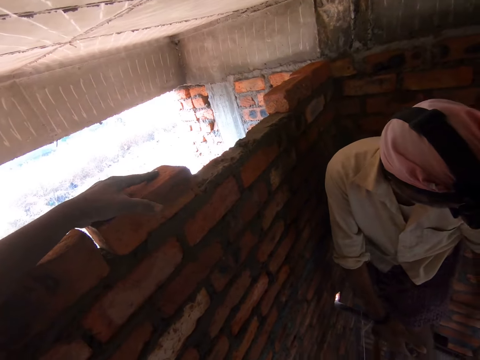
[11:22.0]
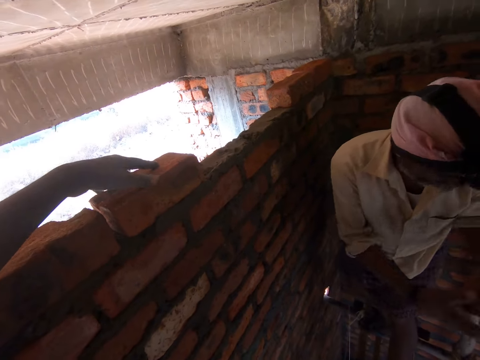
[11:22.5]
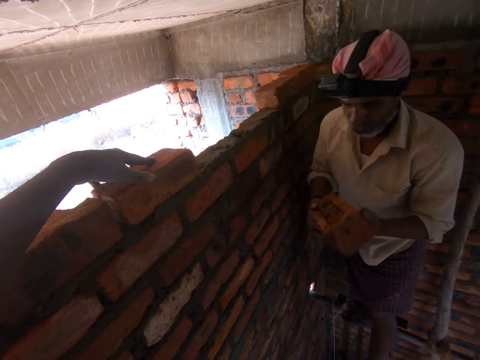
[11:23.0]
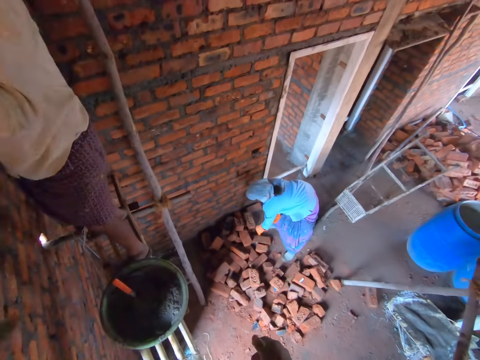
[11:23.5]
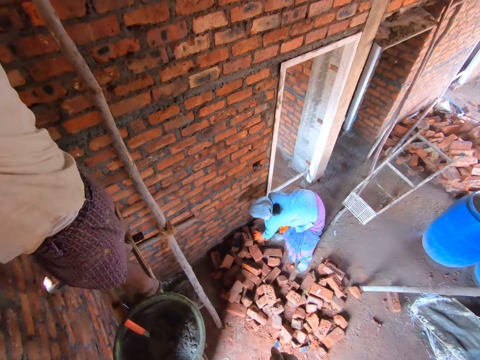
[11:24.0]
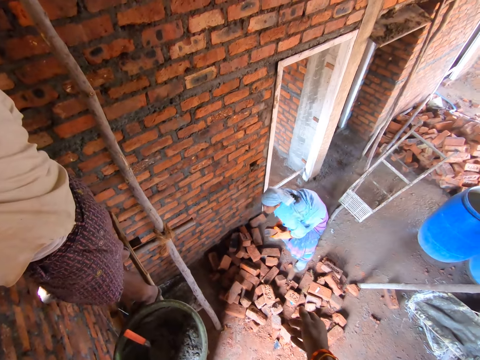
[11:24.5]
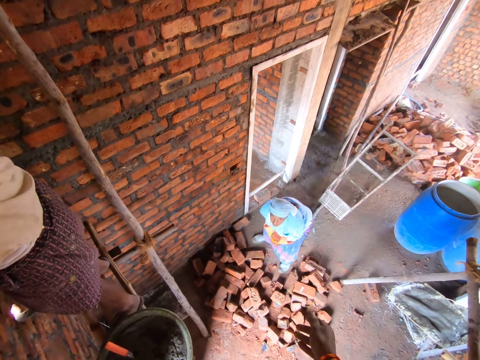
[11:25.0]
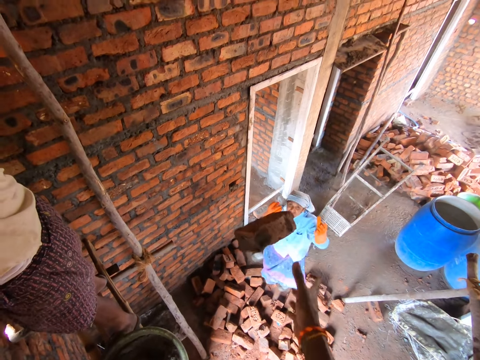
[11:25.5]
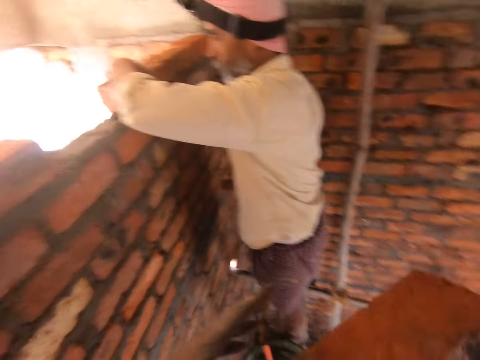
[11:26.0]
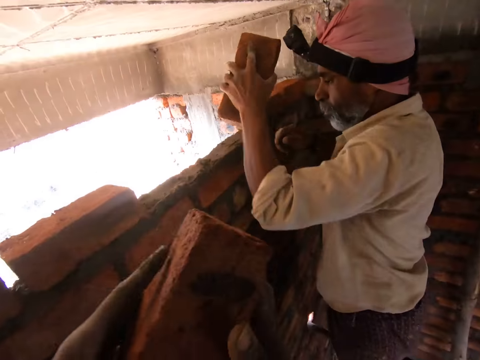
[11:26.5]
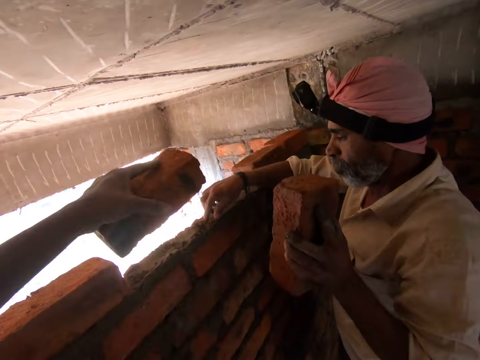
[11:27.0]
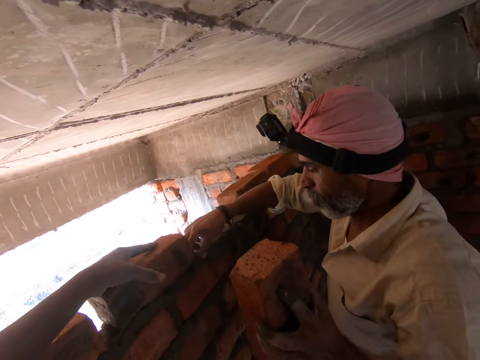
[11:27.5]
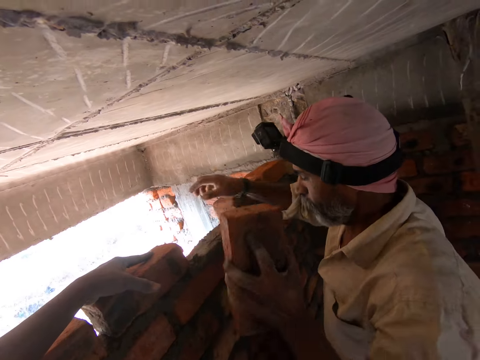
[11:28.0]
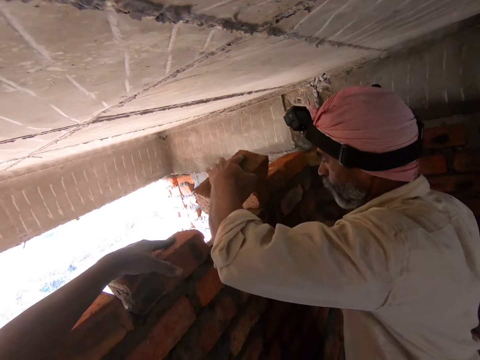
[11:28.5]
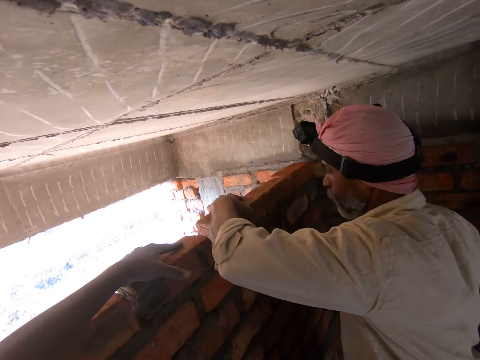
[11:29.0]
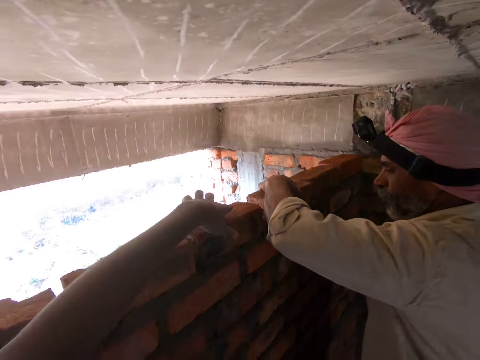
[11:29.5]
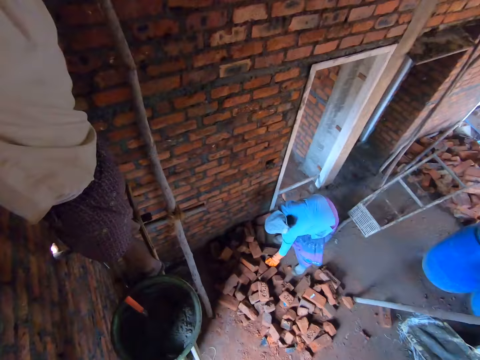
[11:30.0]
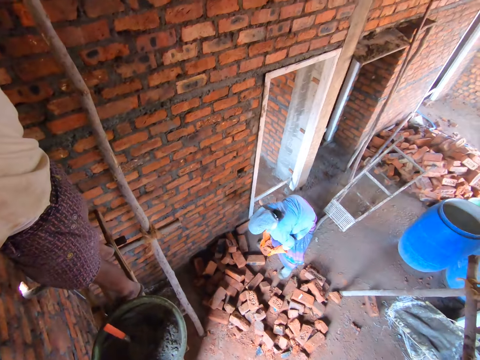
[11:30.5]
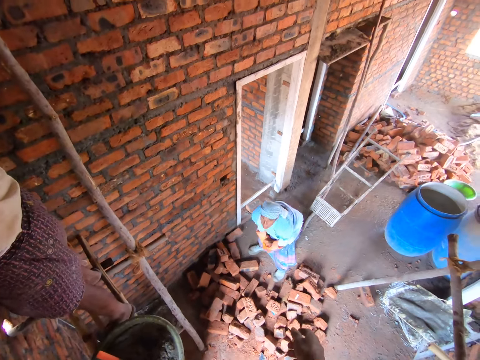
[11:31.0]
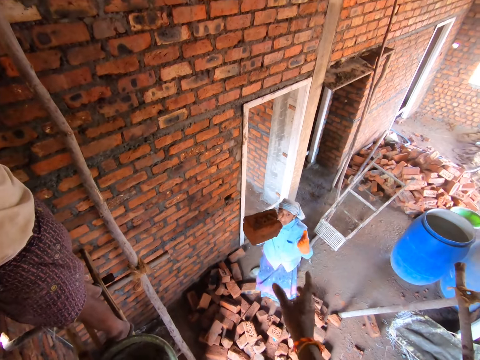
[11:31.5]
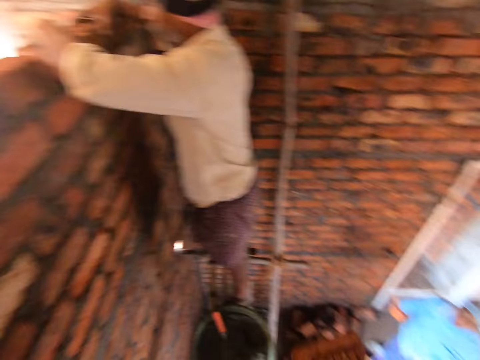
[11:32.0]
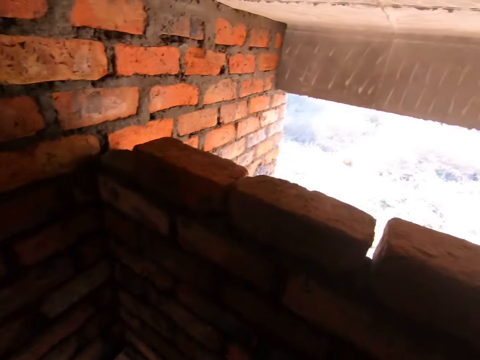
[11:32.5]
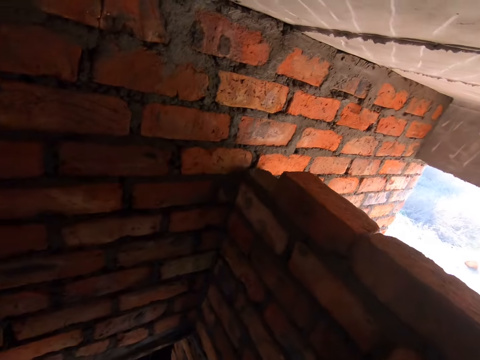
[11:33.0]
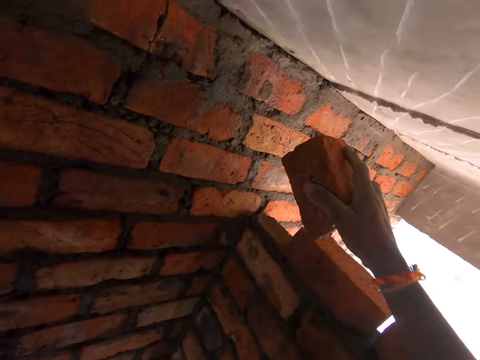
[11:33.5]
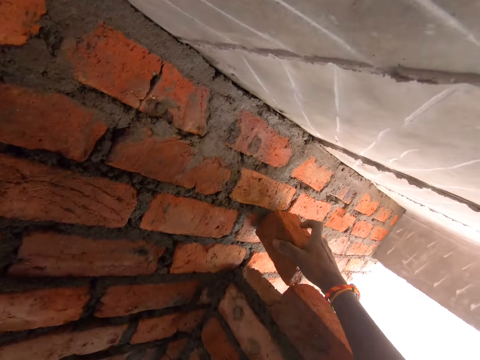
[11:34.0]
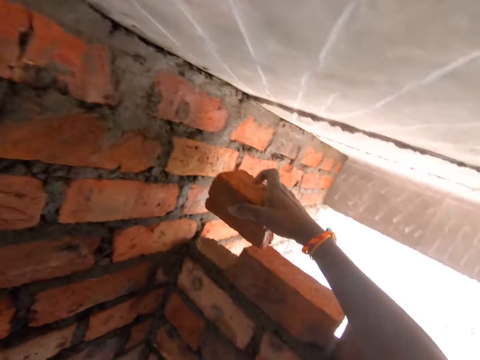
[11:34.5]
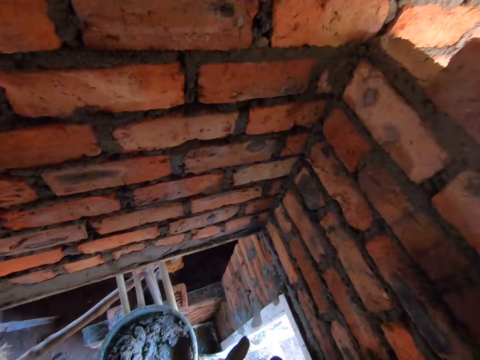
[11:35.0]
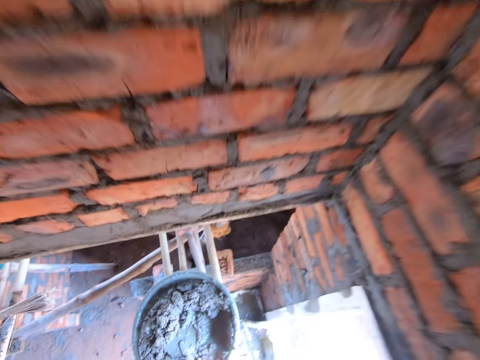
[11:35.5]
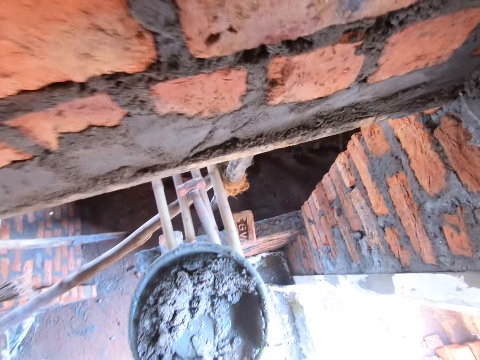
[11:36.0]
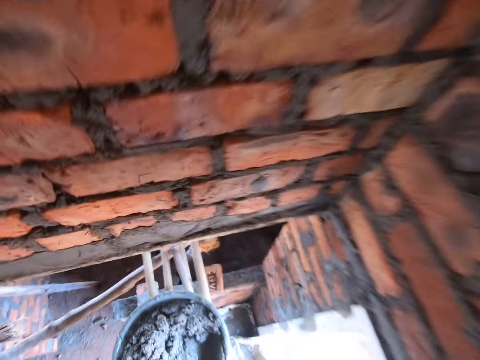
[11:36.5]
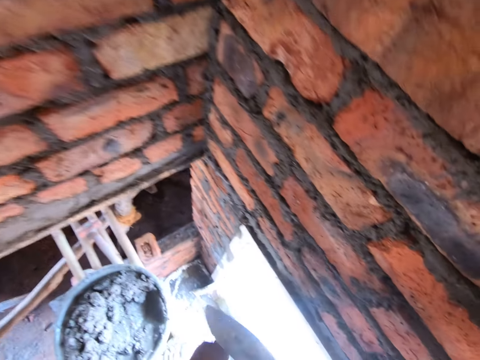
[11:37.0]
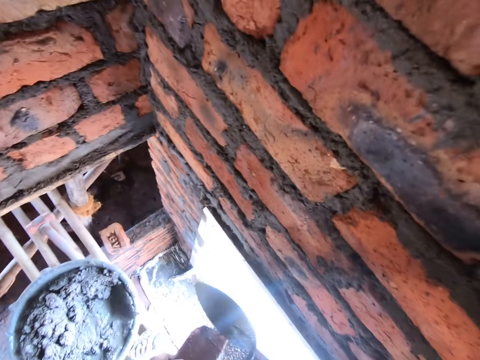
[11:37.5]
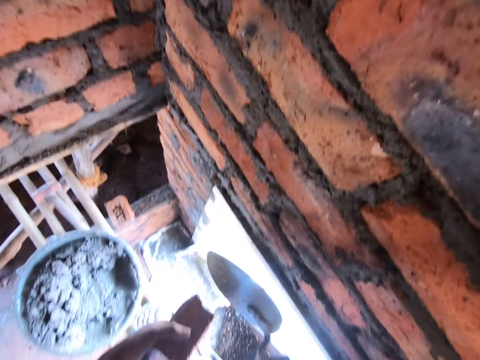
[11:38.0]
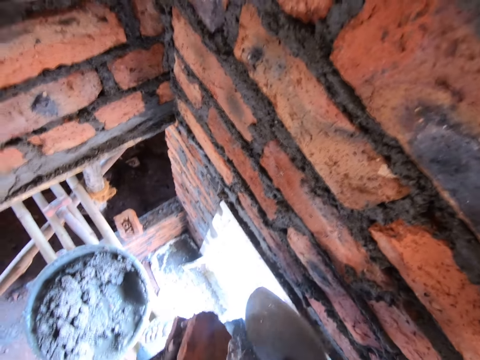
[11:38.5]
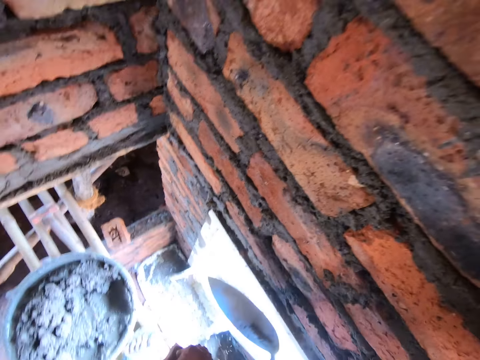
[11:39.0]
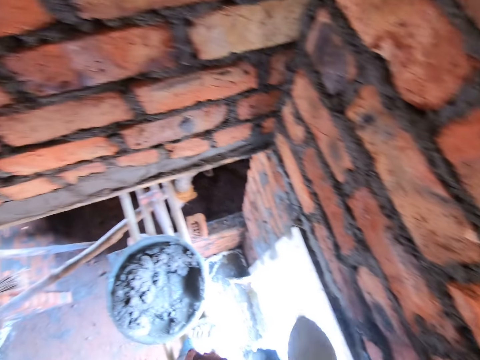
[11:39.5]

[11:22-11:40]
A man holds a brick. The camera wearer looks around. A woman picks a brick. The woman throws a brick. The camera wearer holds a brick. They drop the brick. The man picks concrete with a hand and puts down a brick. The camera wearer looks around. The woman picks a brick and throws the brick. The camera wearer holds a brick. They turn around. They hold the brick against the wall. They try to put down the brick. They look around. They pick a trowel. They trim the brick with the trowel. They hit the brick with the trowel.

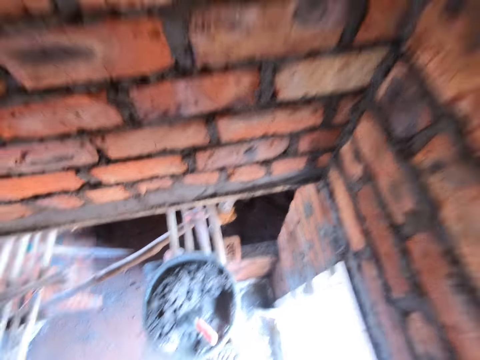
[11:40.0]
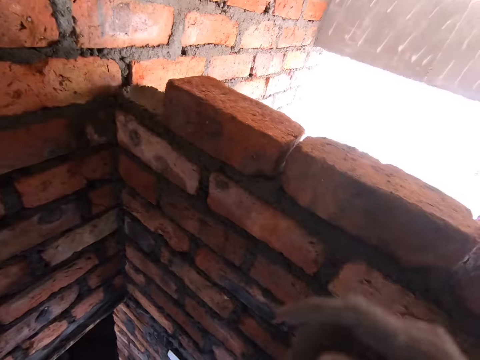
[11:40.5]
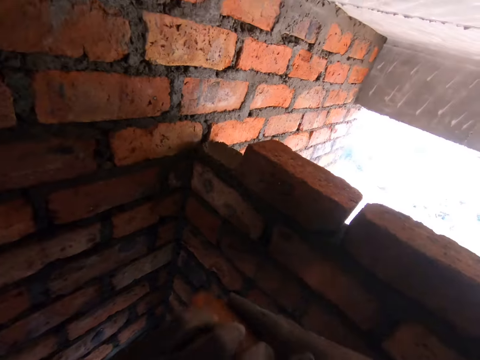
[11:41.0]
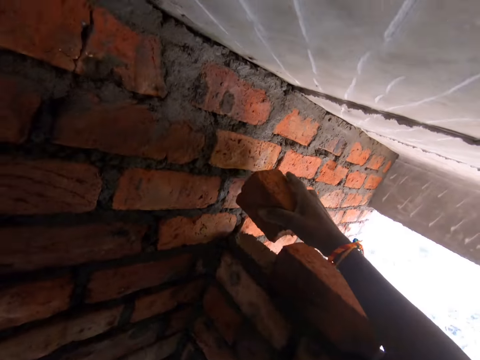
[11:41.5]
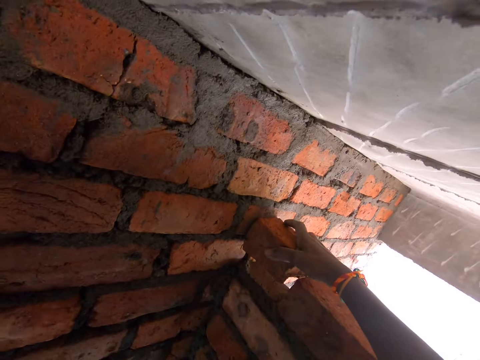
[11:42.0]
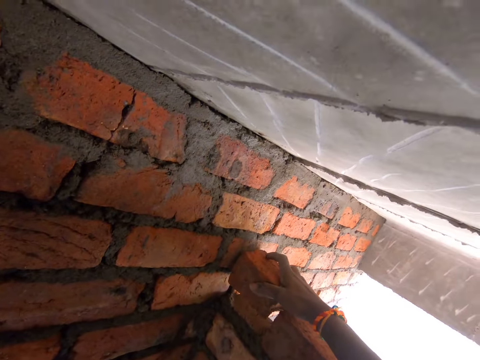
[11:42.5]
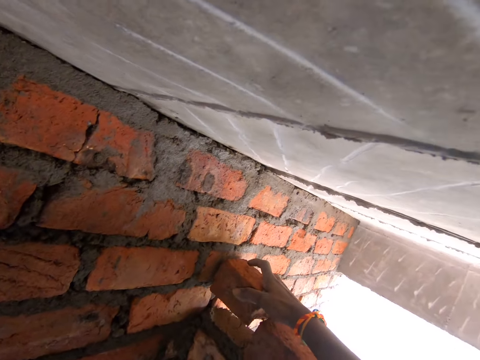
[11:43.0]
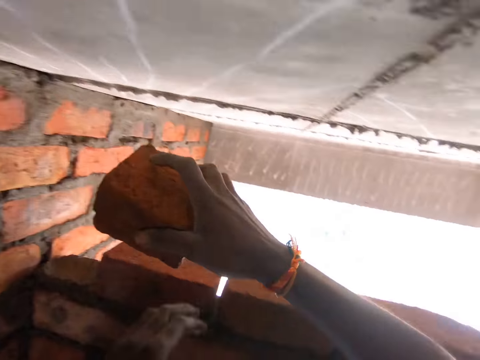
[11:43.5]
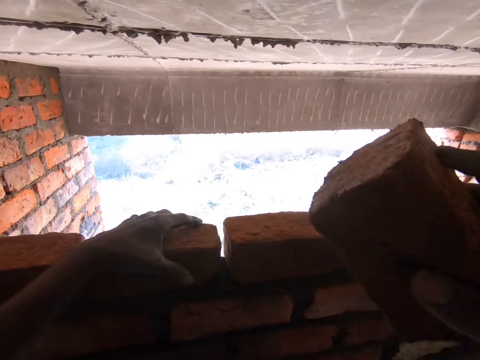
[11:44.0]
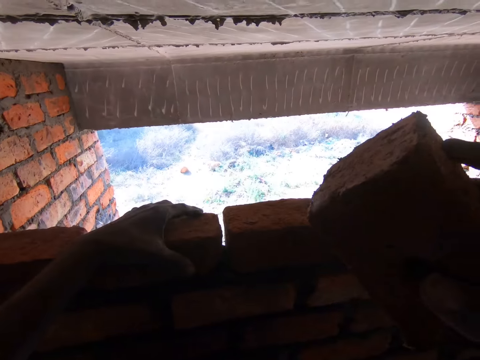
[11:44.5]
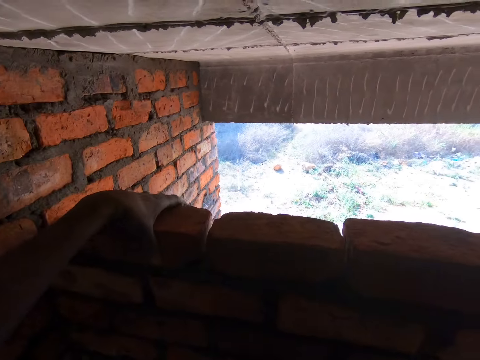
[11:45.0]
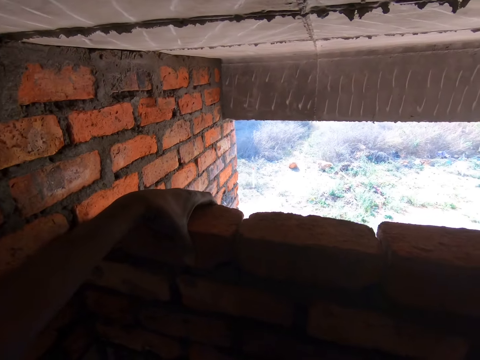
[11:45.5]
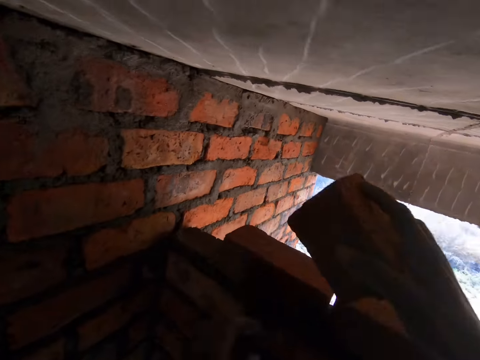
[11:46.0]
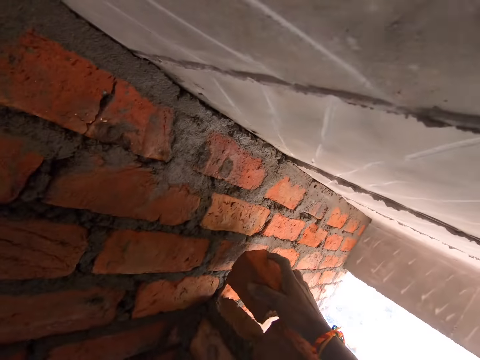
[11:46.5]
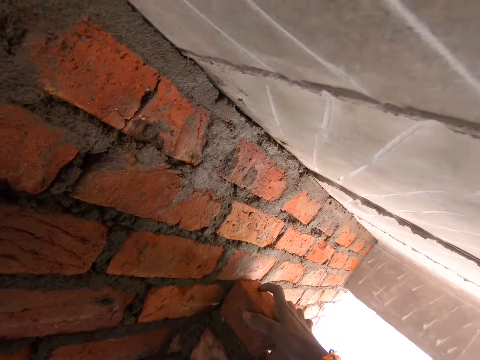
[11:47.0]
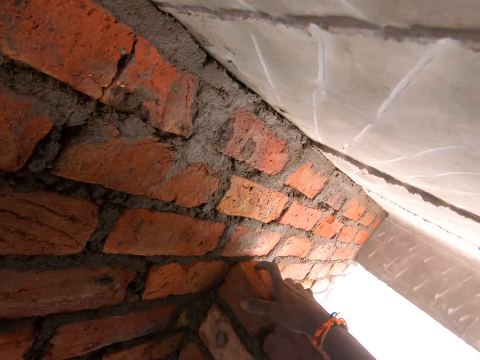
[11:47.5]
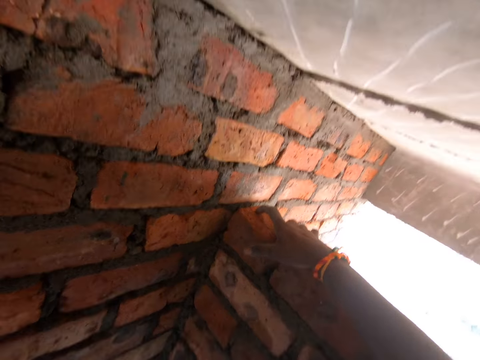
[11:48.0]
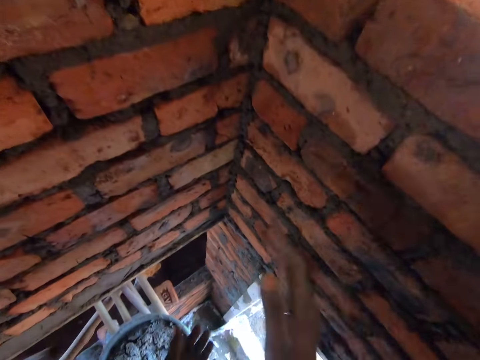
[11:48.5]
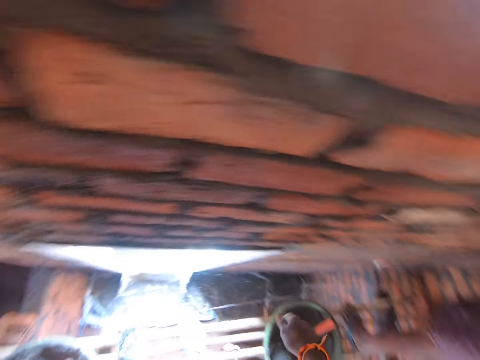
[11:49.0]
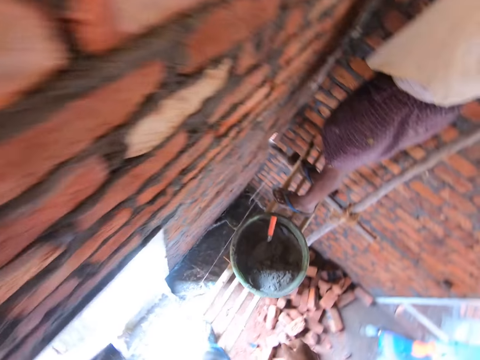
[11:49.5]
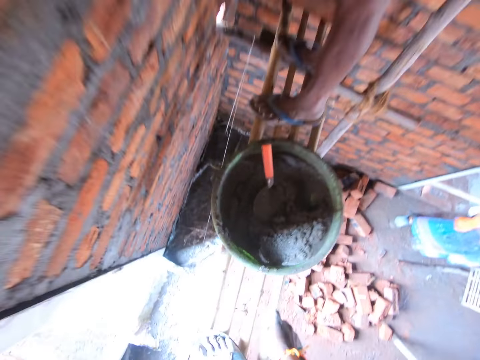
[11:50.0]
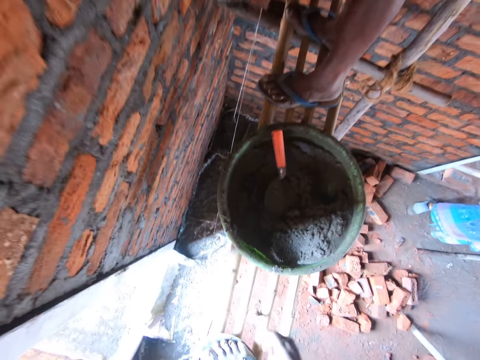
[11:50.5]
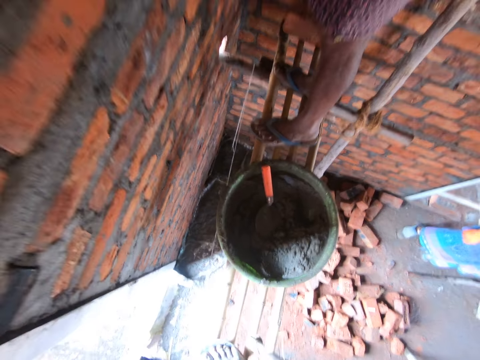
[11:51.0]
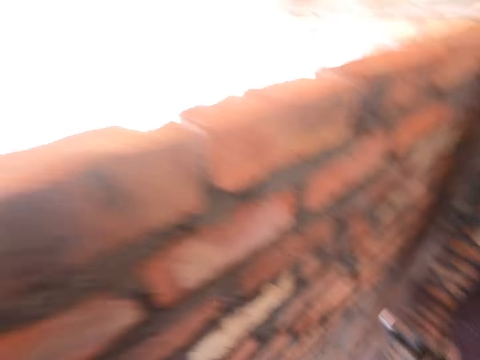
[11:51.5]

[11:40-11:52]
The camera wearer puts down a trowel. They pick a brick by the right hand. They hold the brick against a wall. They try to put down the brick. They adjust bricks. They move a brick. They drop the brick. They clap hands. They turn around. They pick a plumb line.
